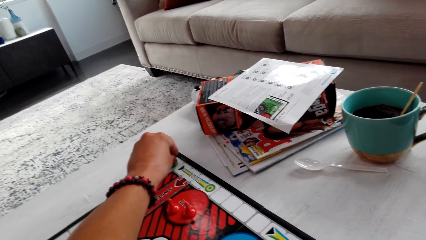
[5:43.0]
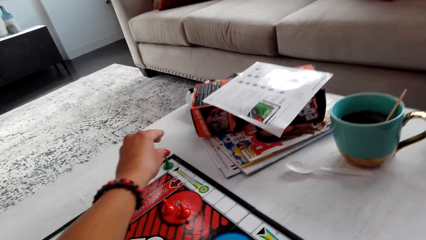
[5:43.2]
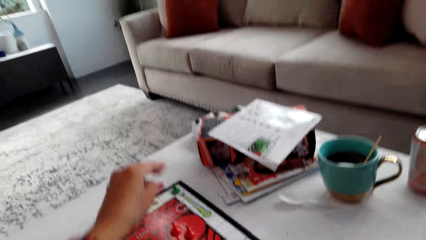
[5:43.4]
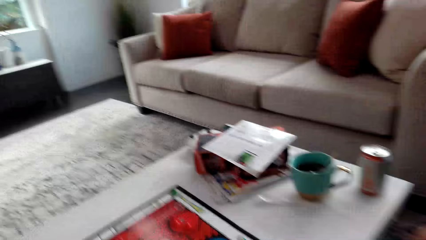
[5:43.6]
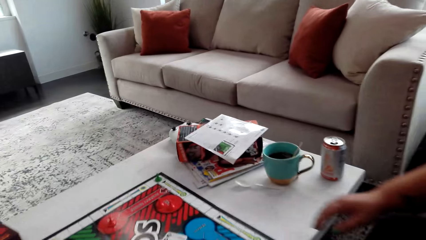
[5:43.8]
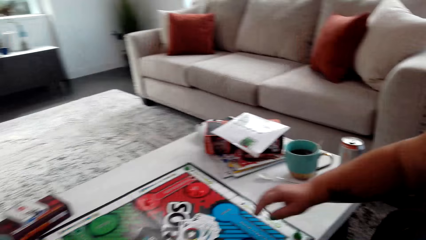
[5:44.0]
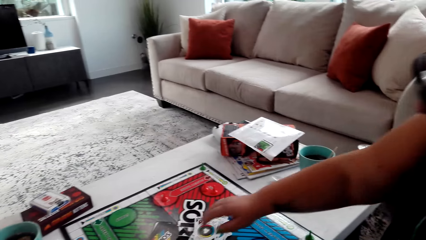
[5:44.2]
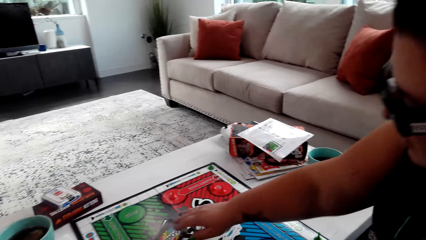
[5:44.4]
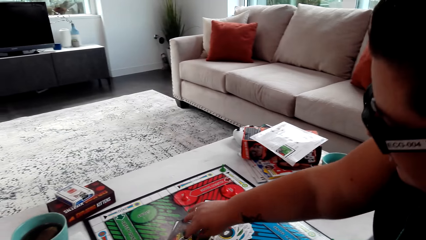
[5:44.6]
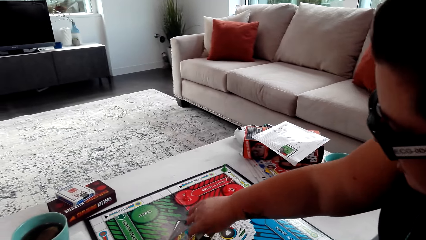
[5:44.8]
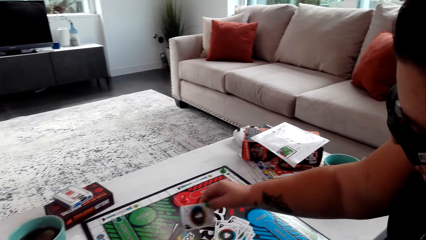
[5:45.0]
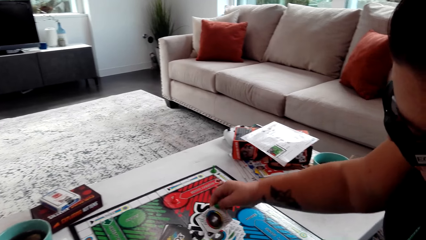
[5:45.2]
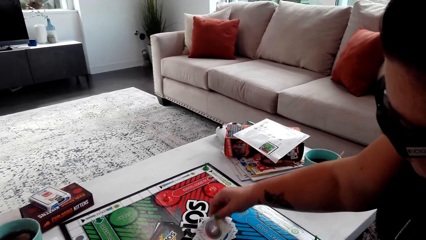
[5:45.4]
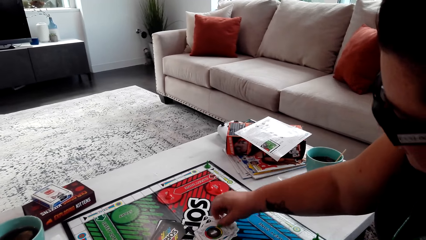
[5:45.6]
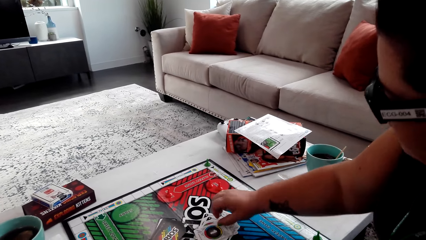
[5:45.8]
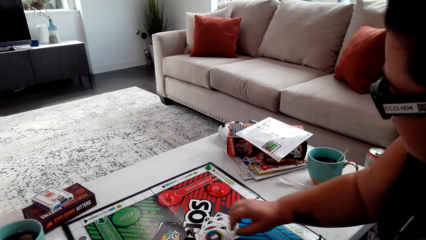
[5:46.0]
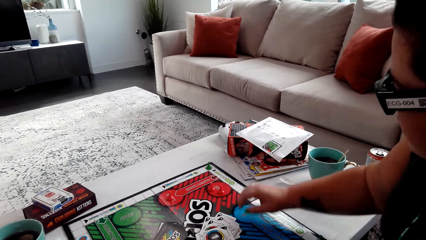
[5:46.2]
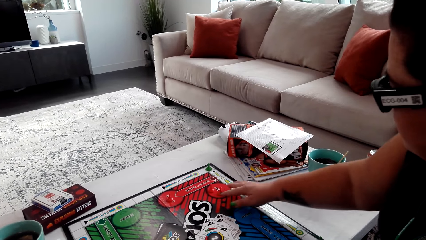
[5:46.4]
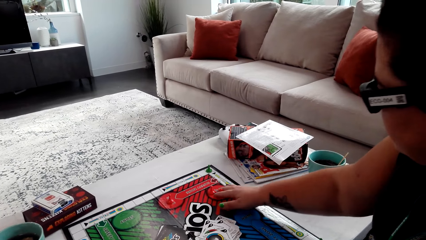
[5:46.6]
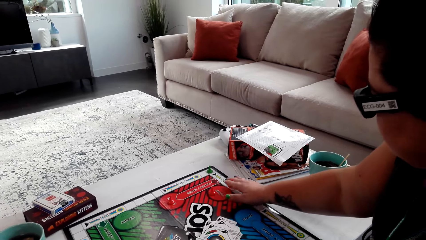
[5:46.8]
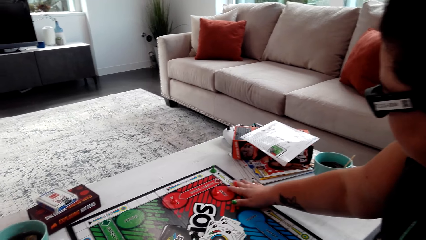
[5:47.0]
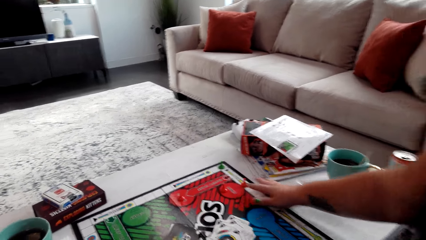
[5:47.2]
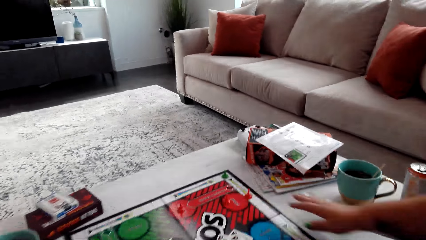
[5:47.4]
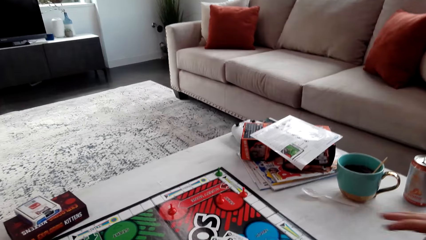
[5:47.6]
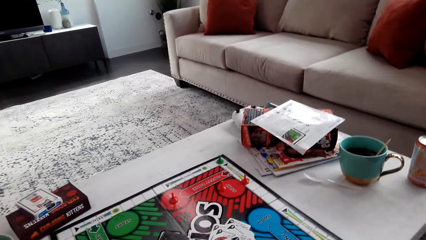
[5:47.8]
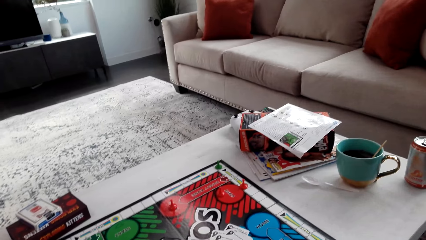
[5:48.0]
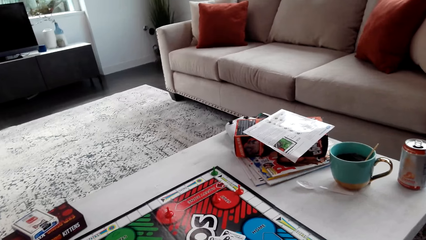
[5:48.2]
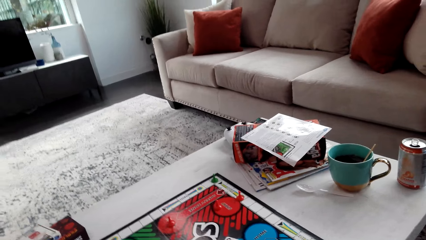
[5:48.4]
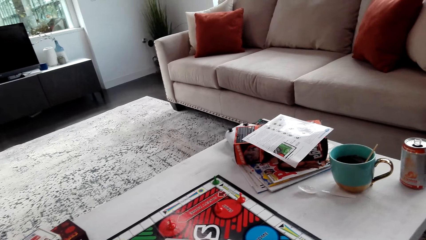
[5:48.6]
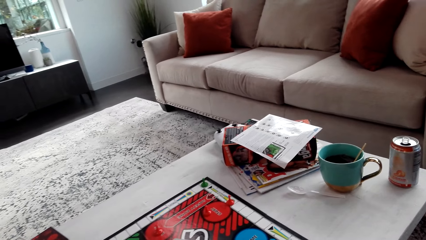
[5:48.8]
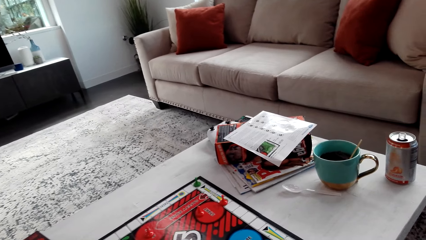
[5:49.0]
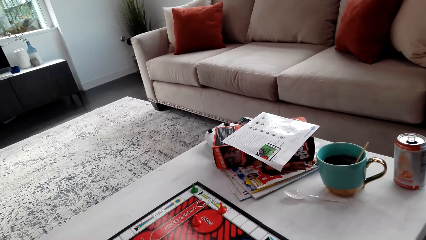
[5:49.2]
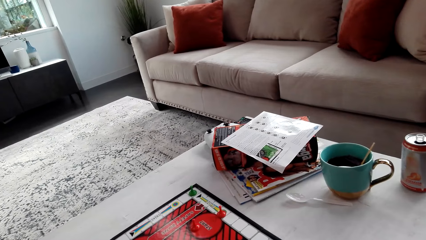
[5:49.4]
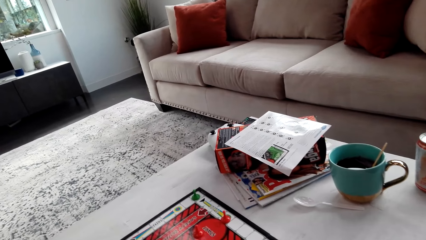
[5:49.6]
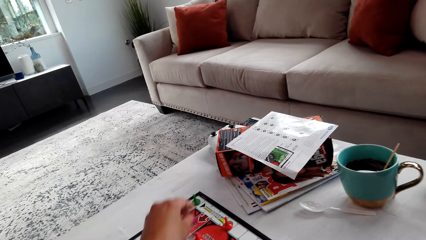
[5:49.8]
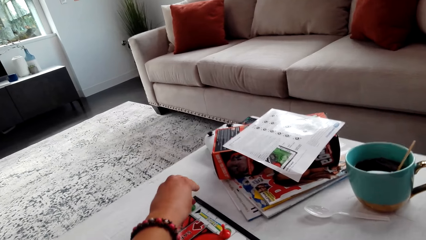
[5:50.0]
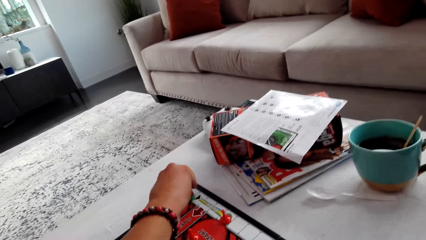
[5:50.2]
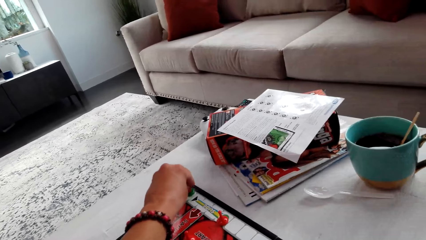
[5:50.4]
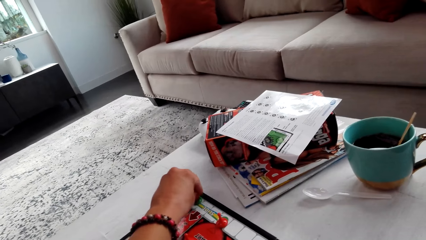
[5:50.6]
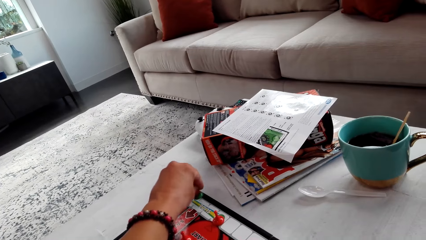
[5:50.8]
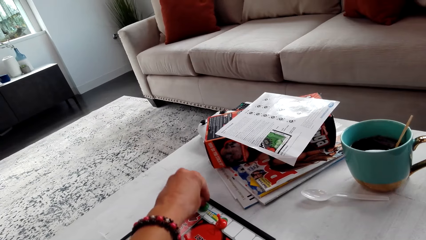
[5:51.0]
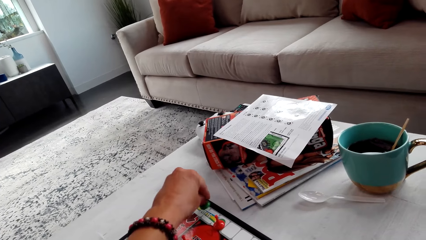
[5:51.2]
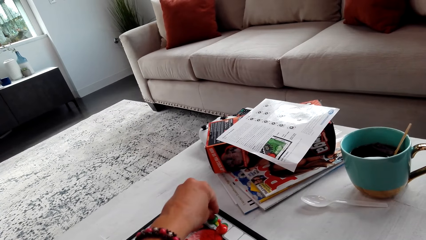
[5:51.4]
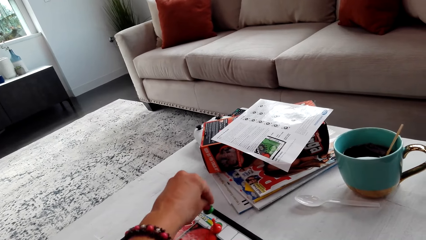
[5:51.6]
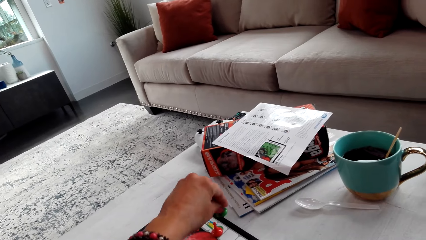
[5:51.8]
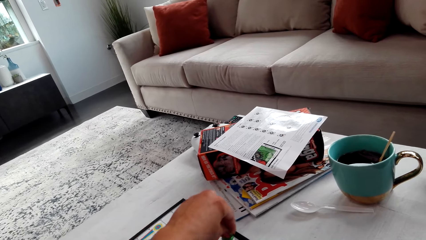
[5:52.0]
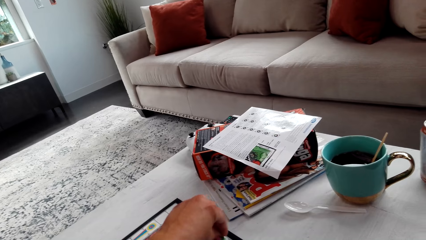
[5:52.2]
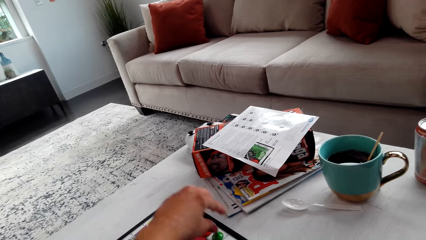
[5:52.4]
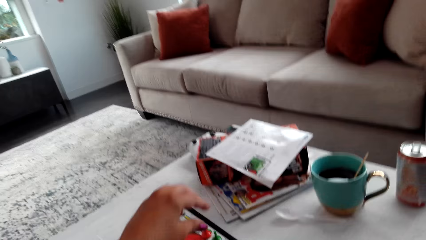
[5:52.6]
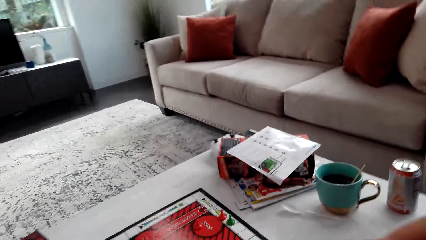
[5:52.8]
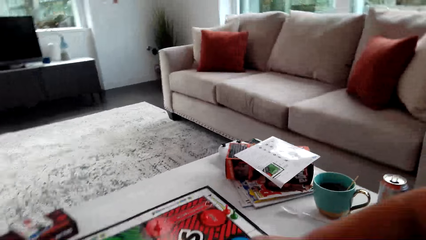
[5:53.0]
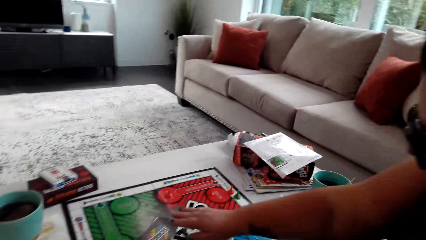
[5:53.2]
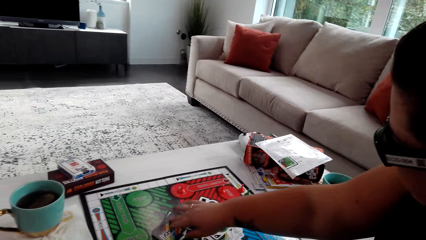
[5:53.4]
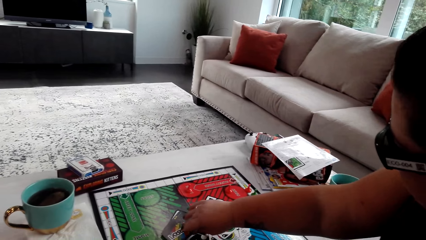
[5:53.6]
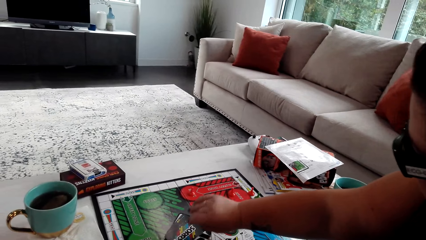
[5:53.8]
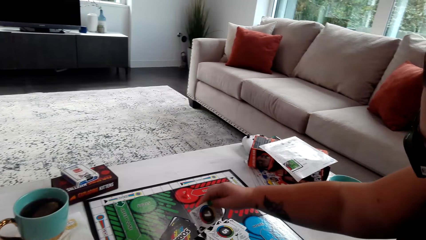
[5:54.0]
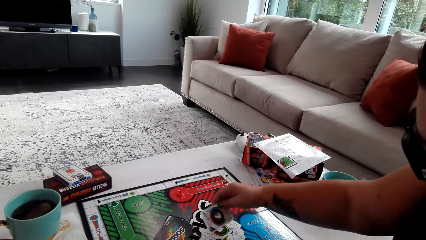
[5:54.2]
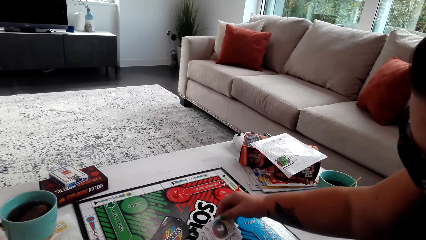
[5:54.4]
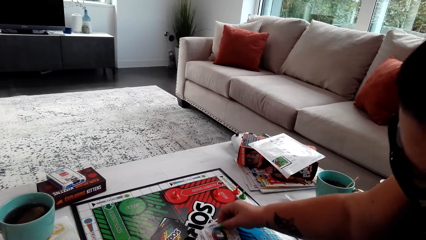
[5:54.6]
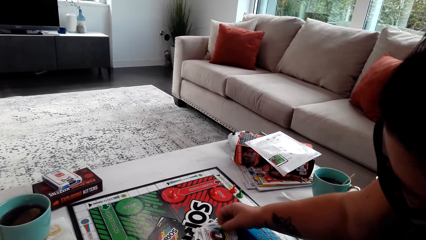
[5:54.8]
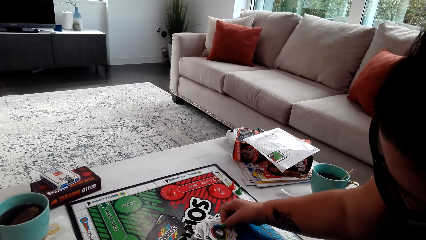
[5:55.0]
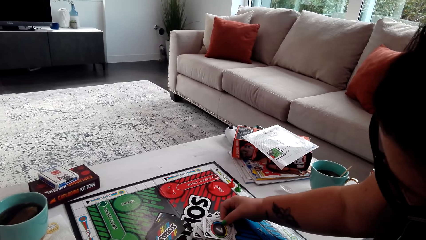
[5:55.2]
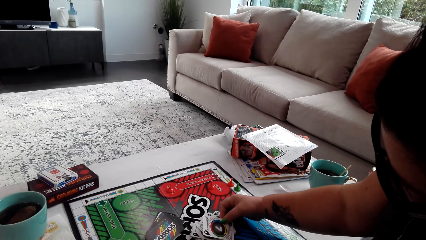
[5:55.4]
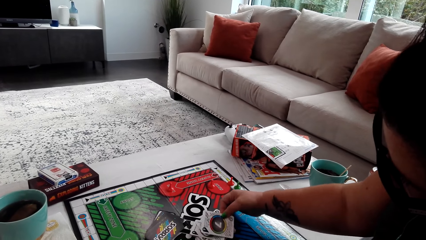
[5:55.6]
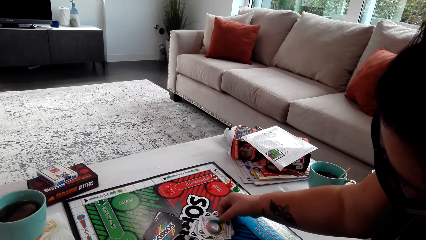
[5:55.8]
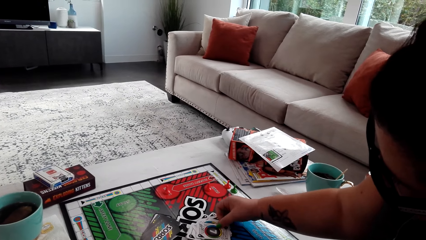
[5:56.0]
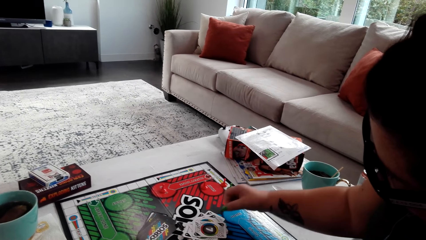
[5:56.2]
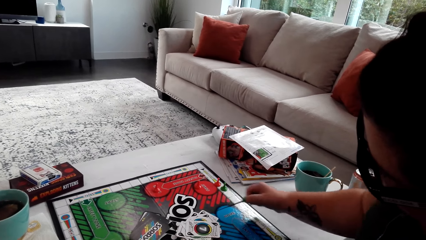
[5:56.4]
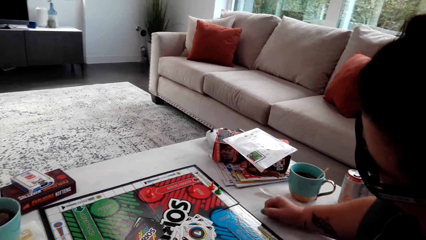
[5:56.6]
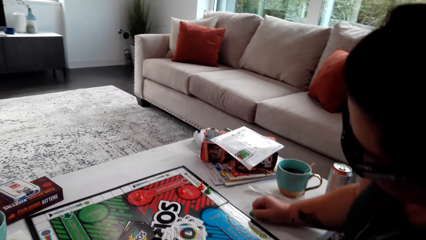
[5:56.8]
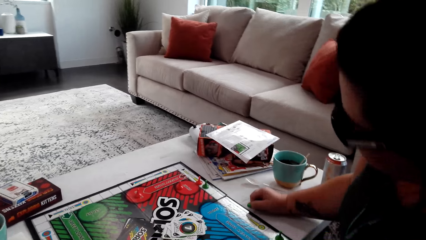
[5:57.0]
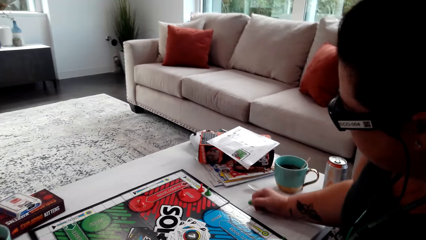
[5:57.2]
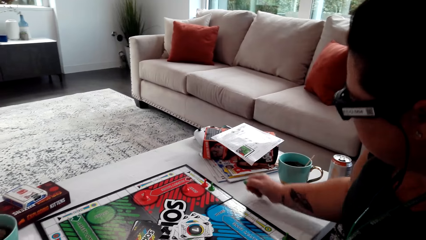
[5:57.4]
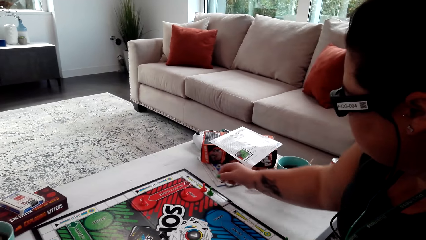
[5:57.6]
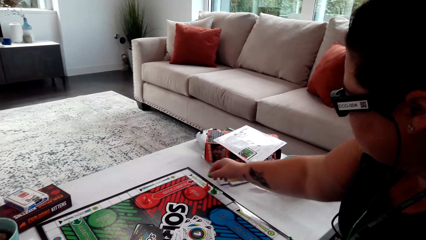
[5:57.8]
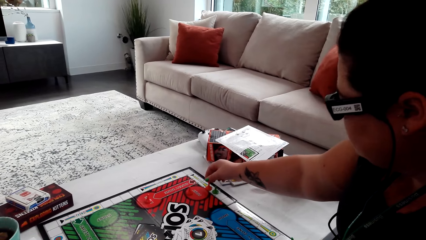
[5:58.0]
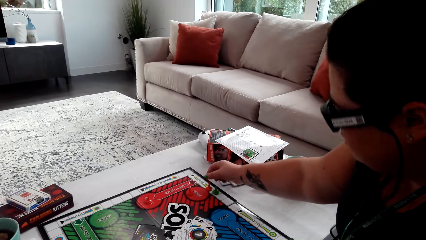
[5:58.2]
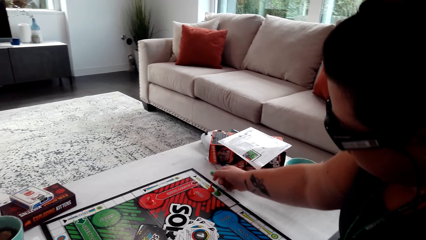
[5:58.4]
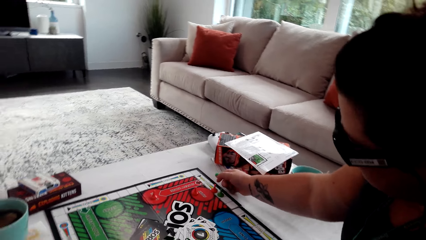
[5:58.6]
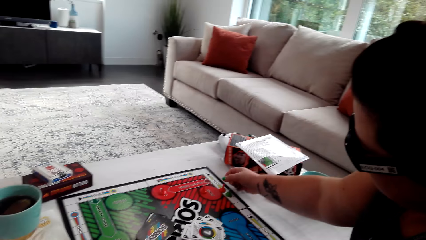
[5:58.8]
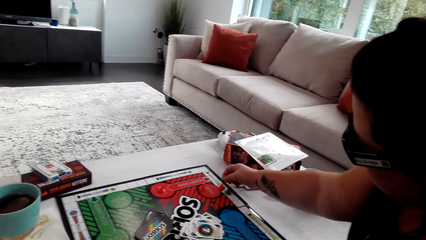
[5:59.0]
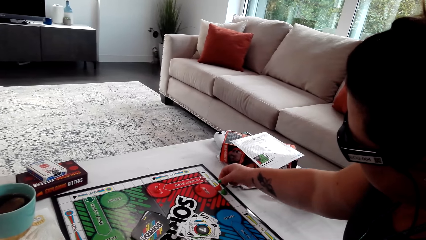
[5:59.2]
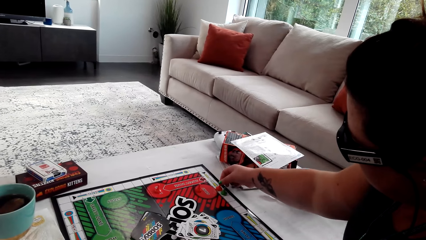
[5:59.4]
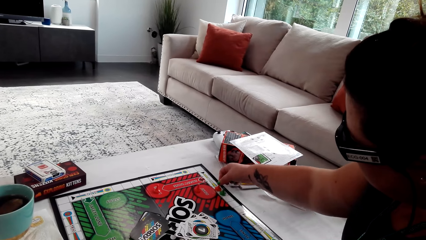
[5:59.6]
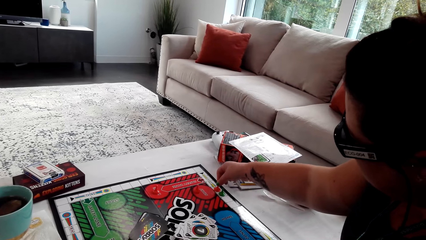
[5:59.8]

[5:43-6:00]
A woman picks a card. The woman puts the card down and moves one pawn to the legal space. The camera wearer moves the pawn. The woman picks a card. The woman puts the card down. The woman moves the pawn.
